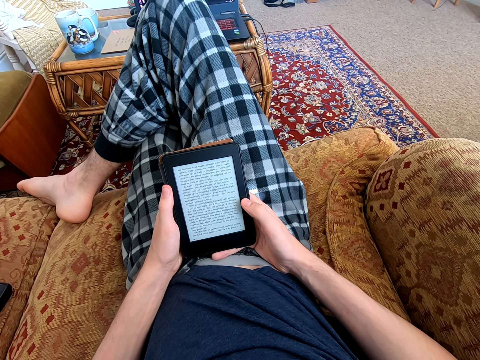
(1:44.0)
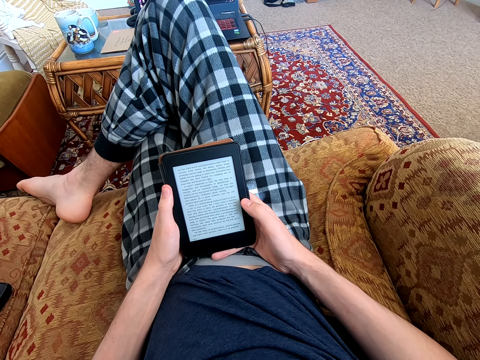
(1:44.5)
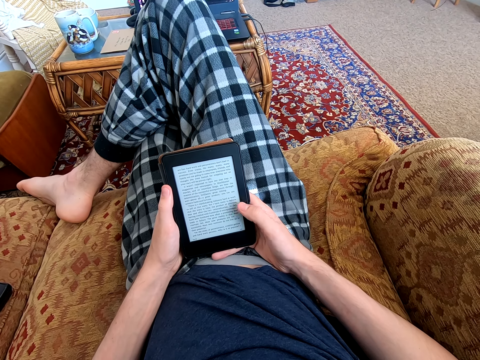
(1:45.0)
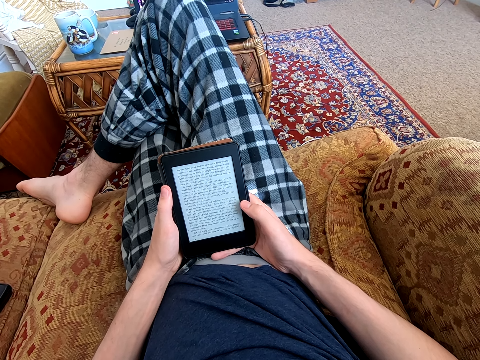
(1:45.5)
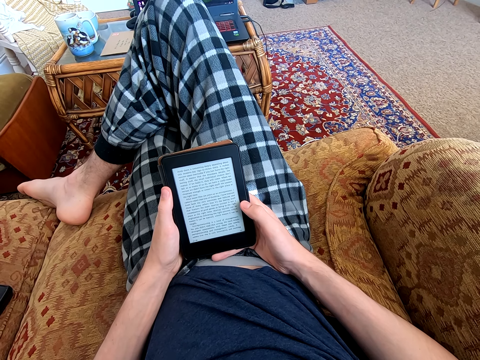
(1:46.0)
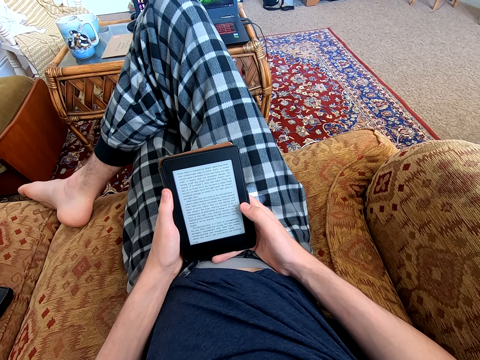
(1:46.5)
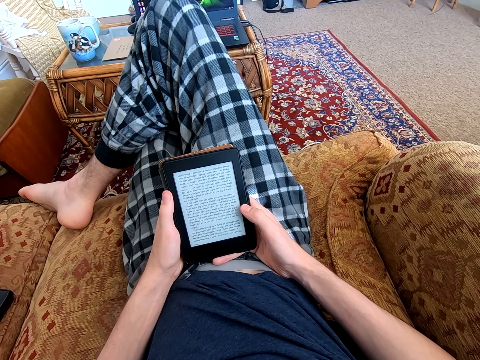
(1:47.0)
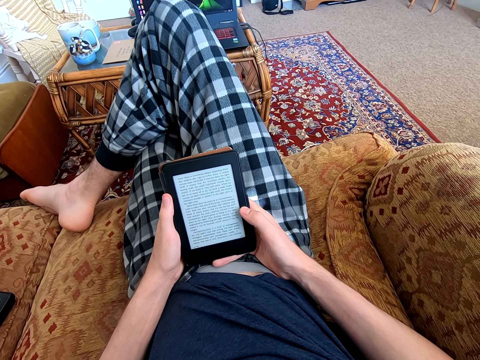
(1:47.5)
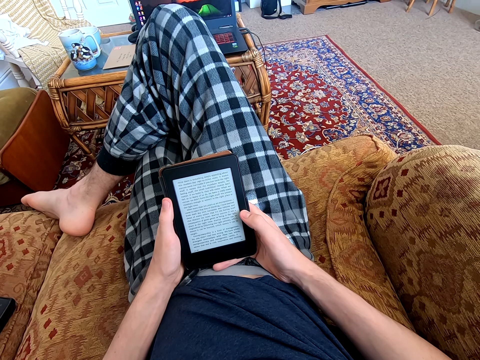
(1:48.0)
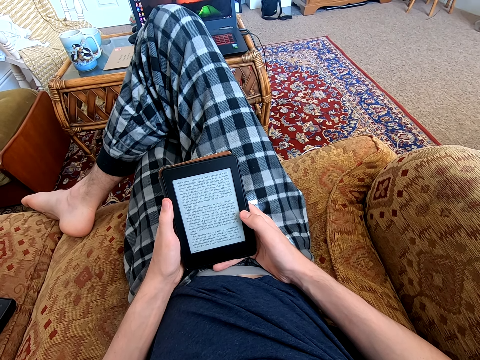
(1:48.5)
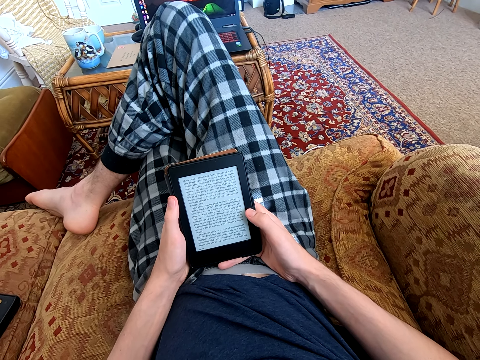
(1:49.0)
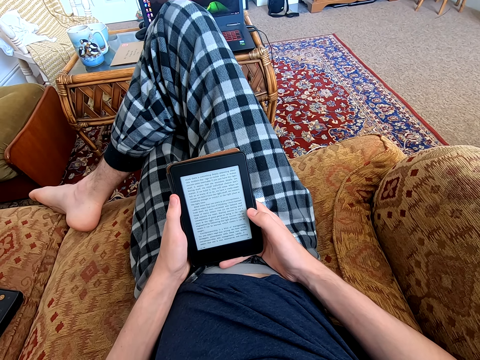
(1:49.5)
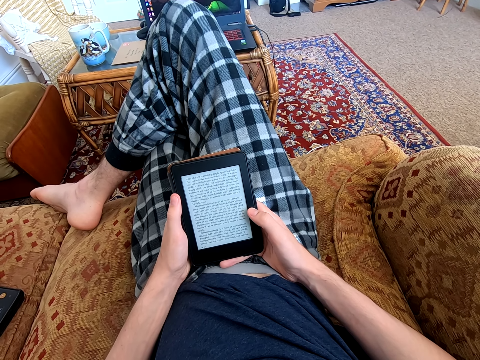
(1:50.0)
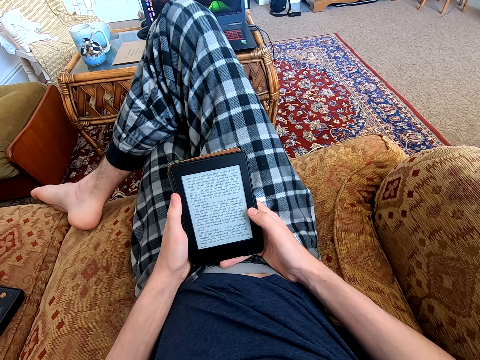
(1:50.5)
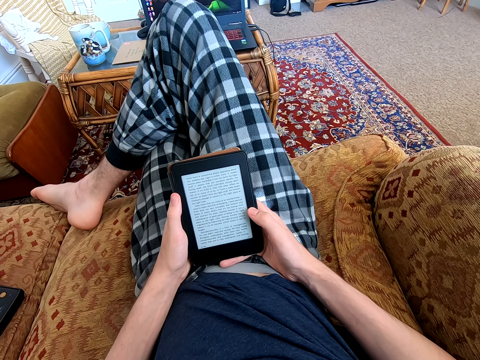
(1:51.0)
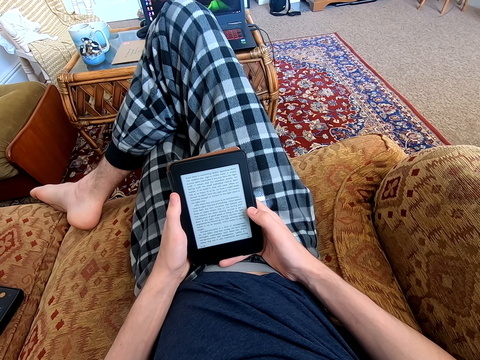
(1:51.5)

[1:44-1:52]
The camera wearer dials the tablet. They read on the tablet.

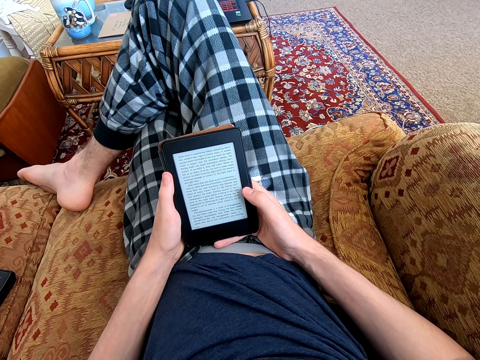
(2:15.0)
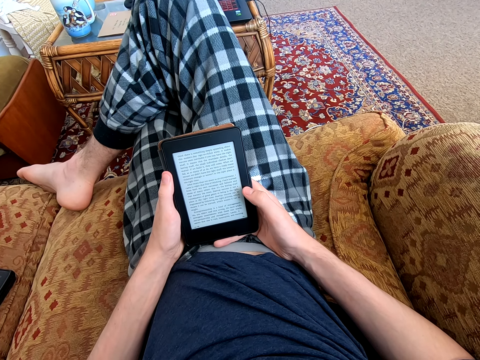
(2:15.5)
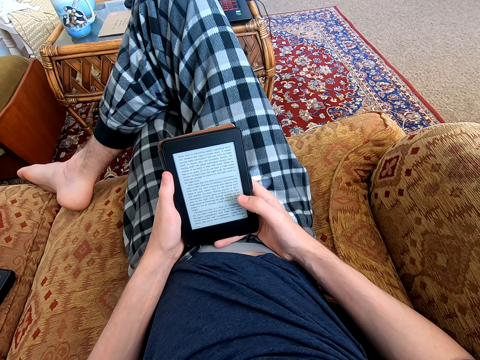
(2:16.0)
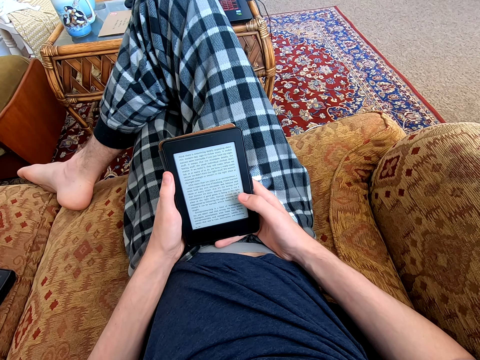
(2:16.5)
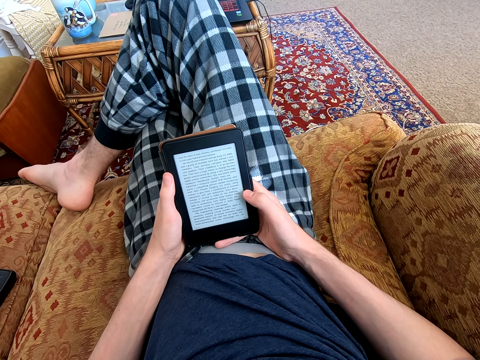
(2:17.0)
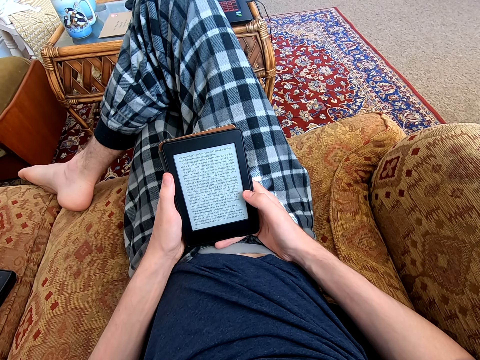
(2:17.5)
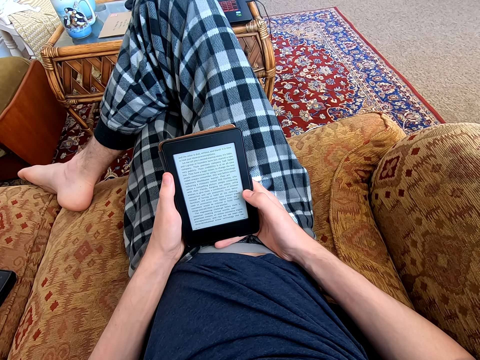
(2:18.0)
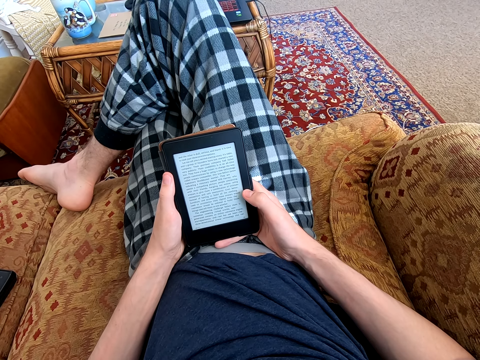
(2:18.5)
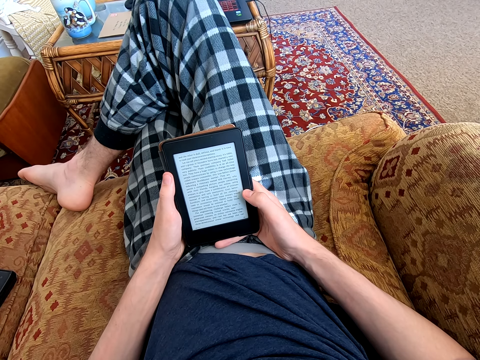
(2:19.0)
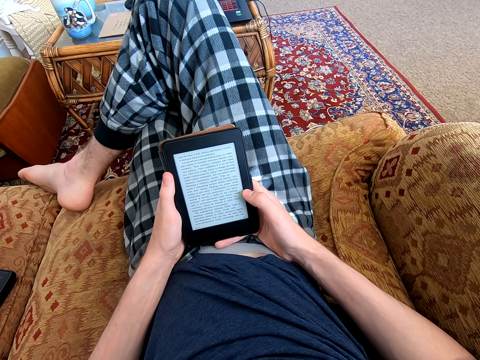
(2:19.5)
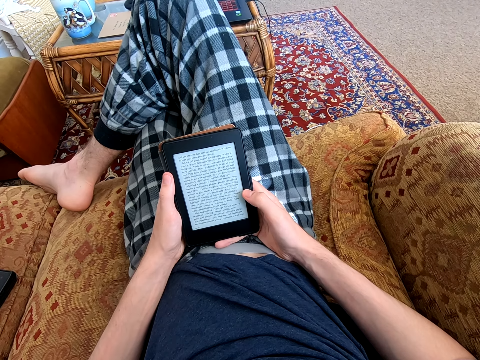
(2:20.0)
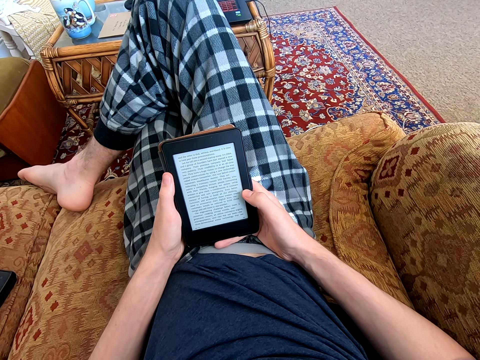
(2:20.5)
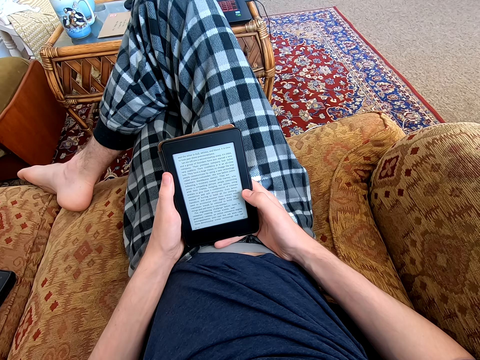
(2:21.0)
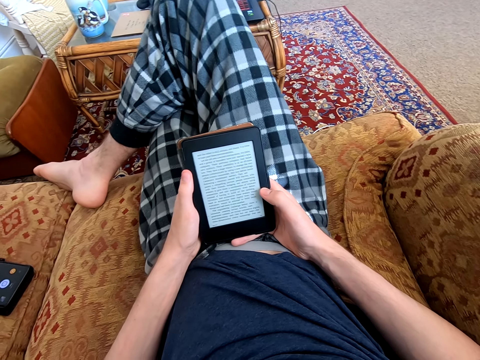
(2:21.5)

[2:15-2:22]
The camera wearer dials the tablet. They read on the tablet.

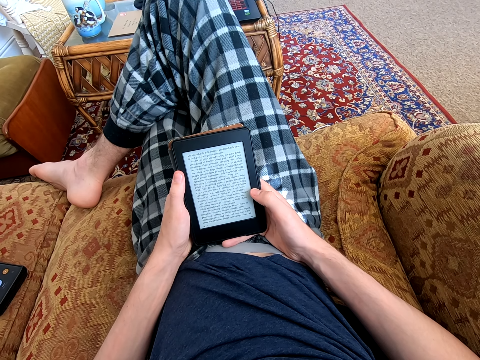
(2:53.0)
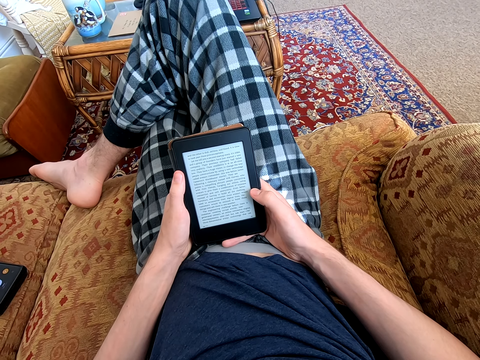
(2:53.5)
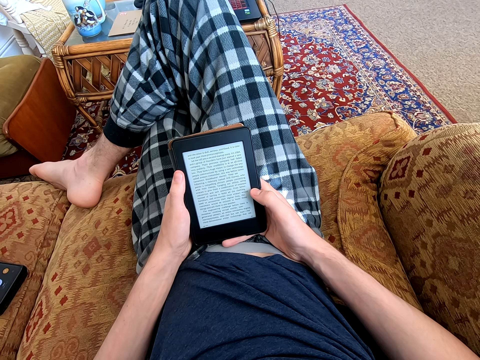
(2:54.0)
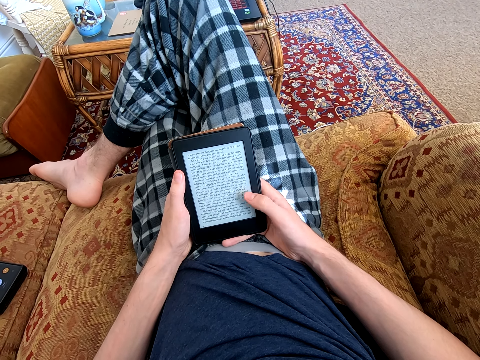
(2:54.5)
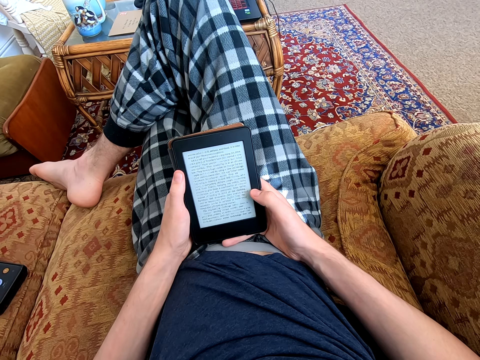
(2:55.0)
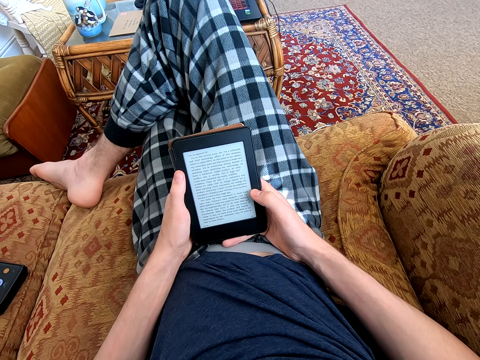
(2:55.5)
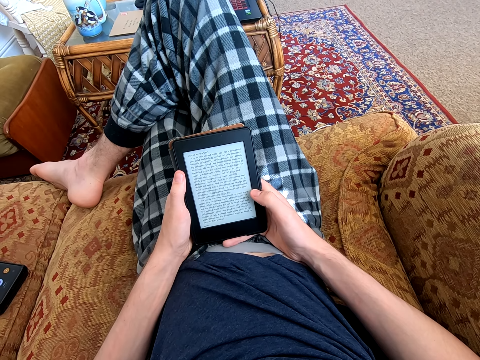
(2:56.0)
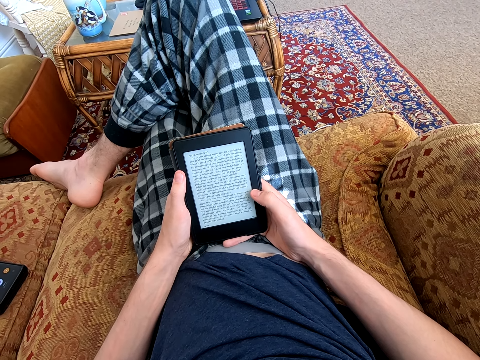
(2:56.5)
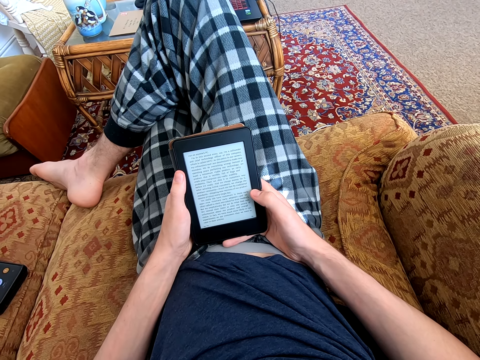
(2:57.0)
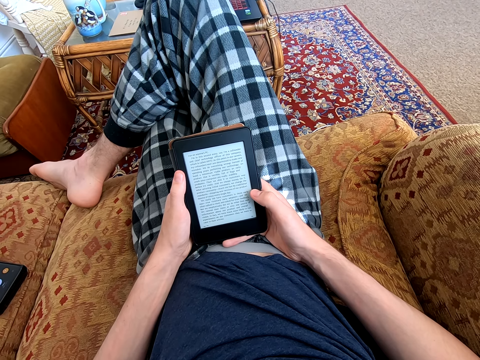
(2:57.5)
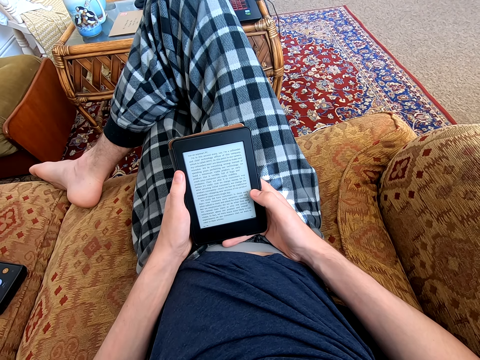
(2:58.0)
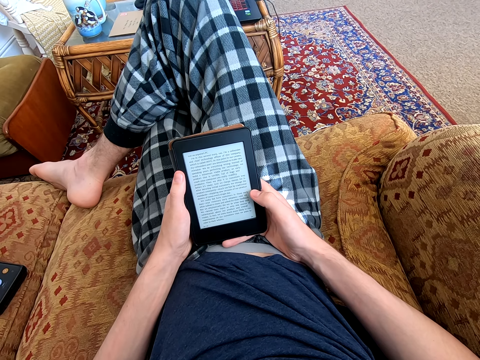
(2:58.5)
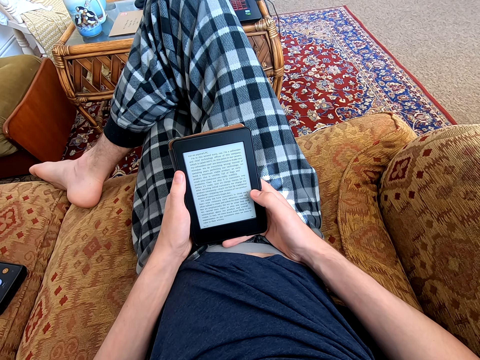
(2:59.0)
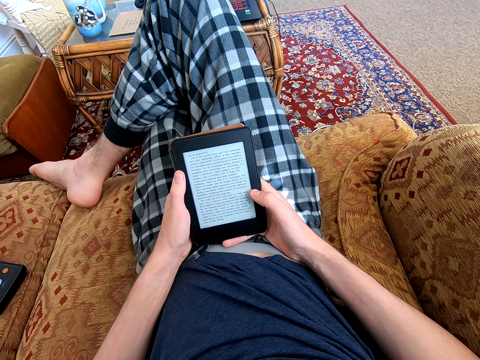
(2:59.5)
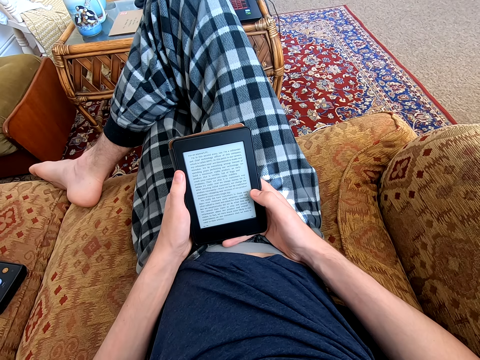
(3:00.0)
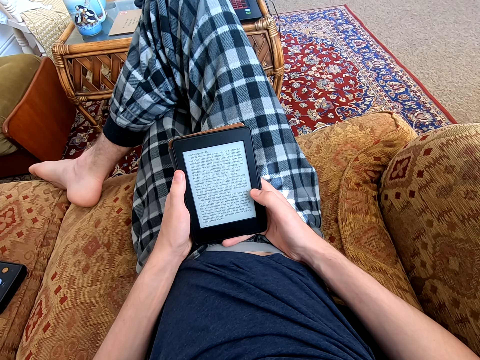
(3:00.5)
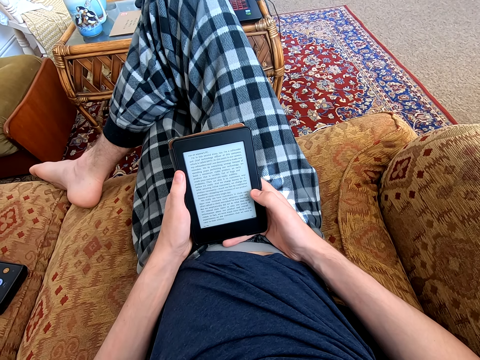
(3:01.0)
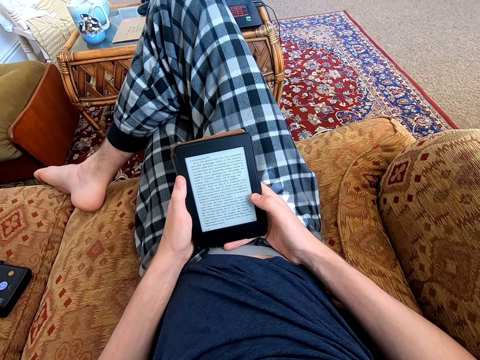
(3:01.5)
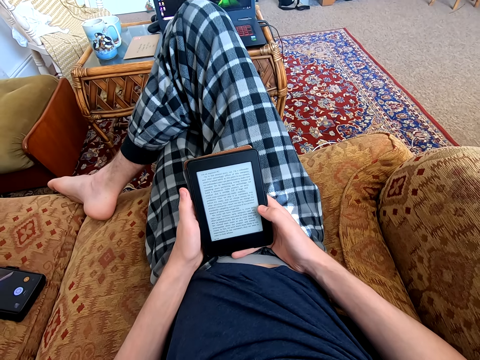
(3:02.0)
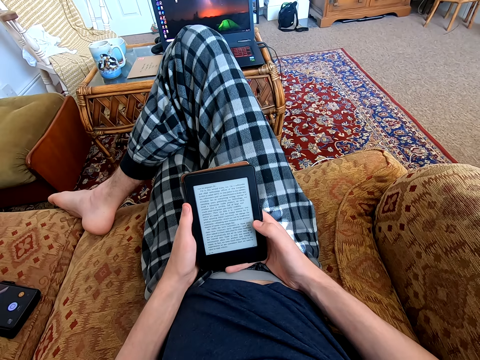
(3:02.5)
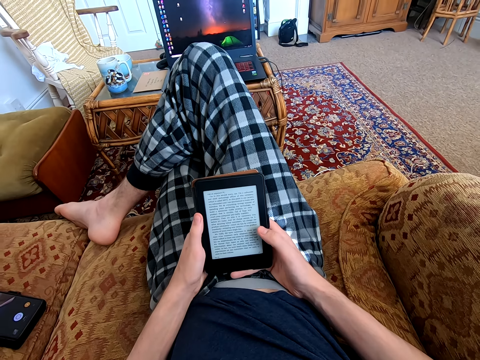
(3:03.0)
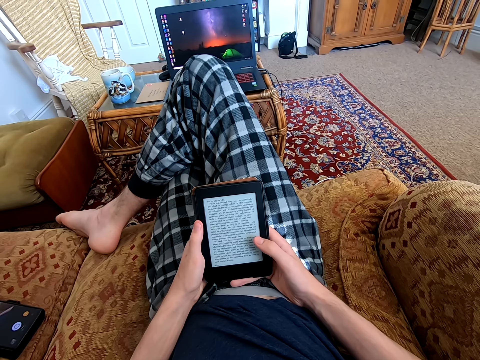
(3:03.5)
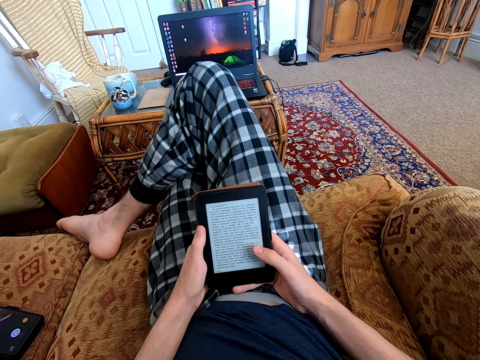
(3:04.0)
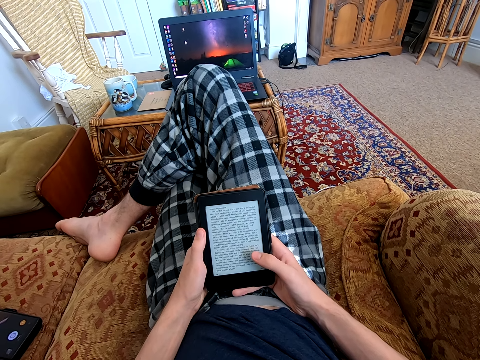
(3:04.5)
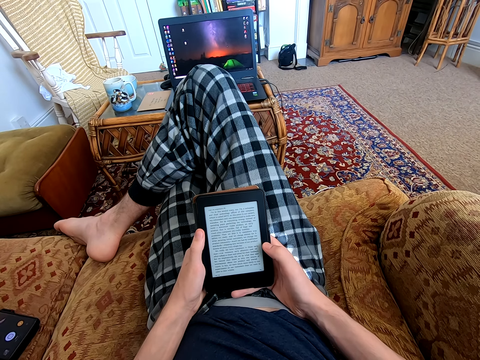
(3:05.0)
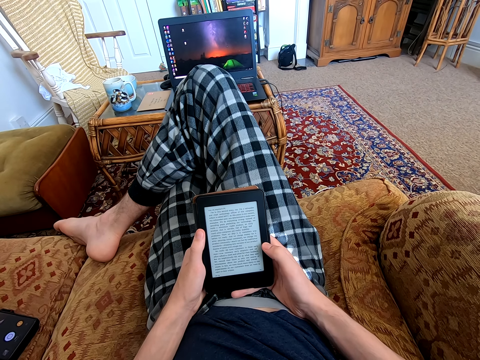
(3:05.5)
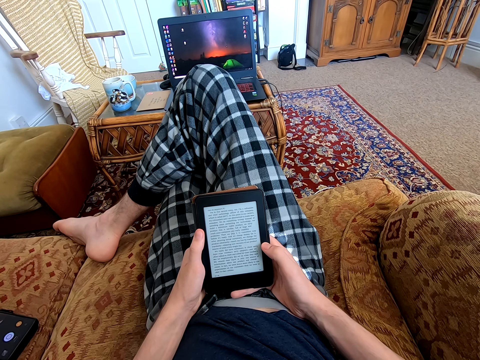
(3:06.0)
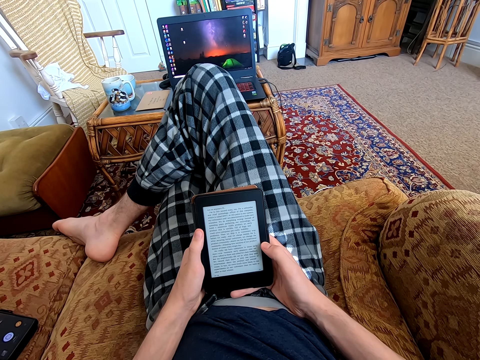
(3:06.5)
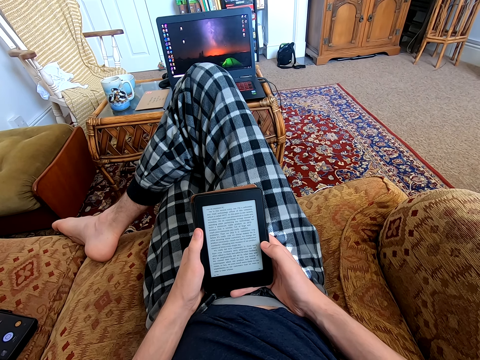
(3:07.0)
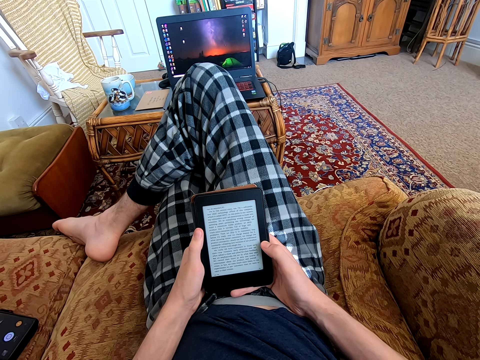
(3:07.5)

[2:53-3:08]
The camera wearer dials the tablet. They read on the tablet. They scroll the tablet. They read on the tablet.
